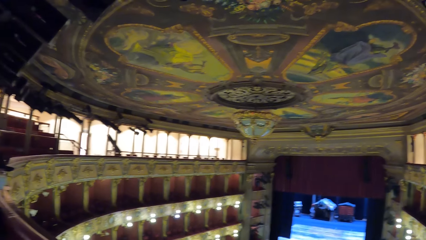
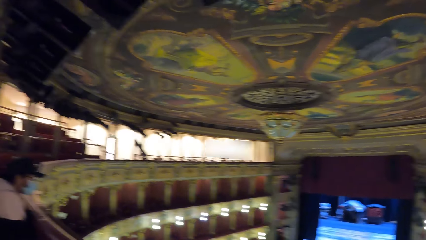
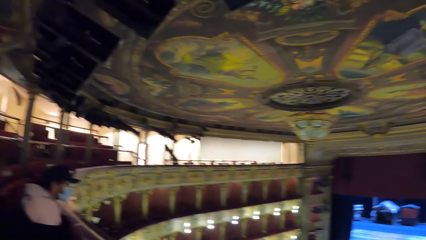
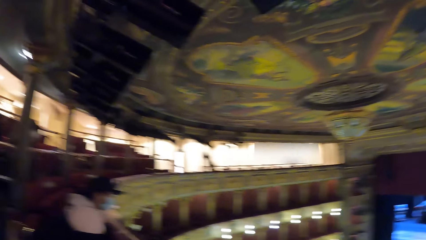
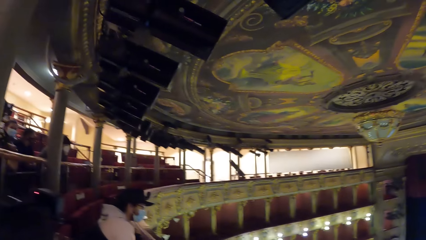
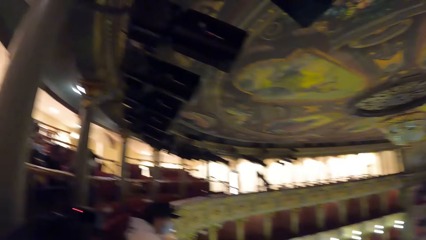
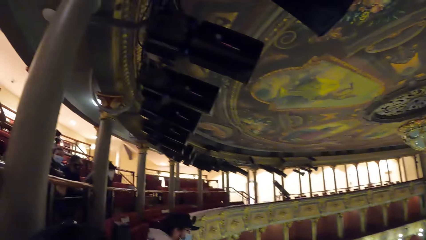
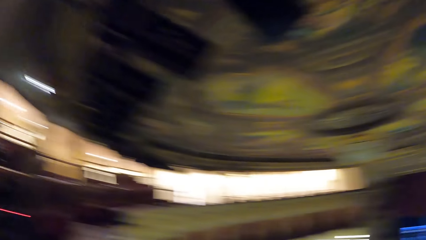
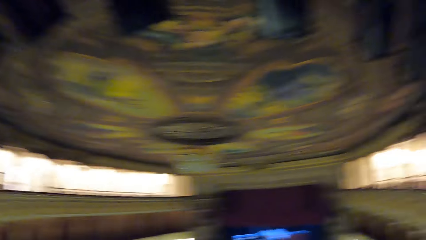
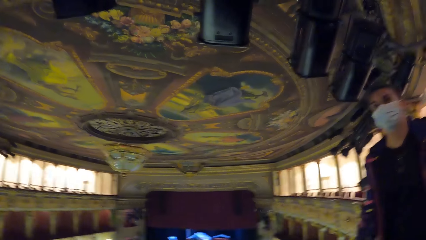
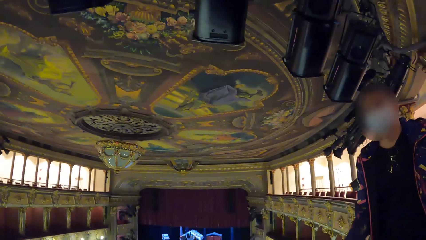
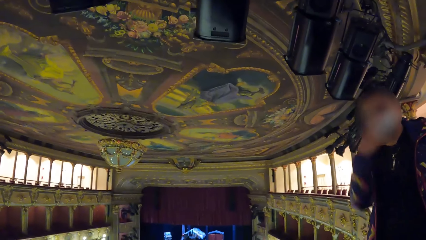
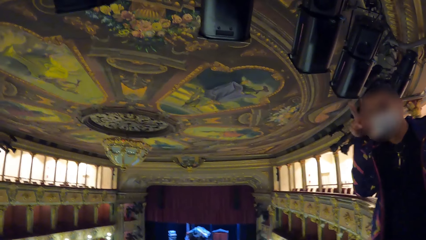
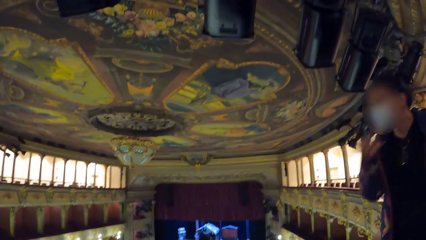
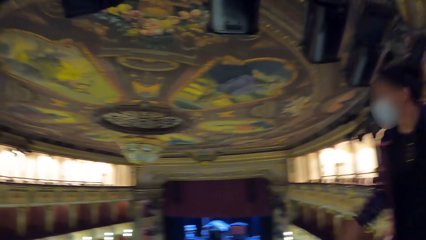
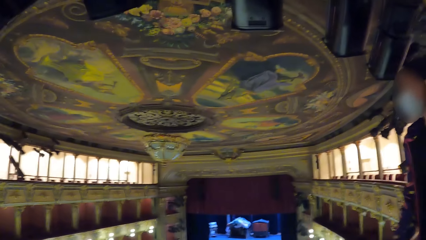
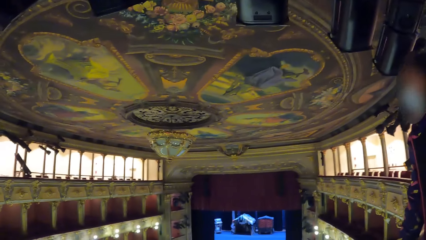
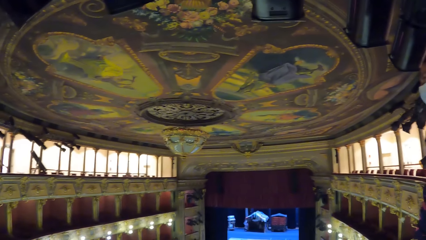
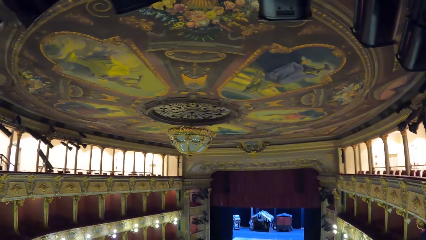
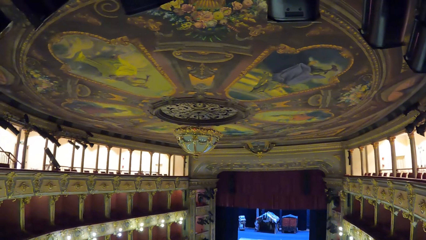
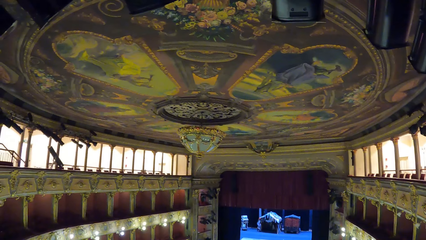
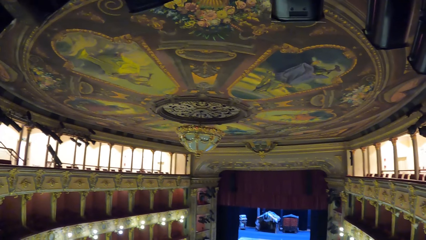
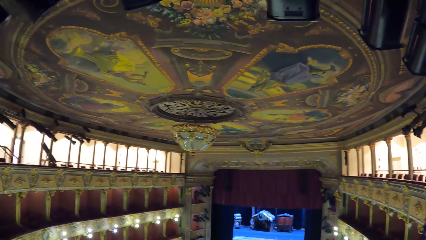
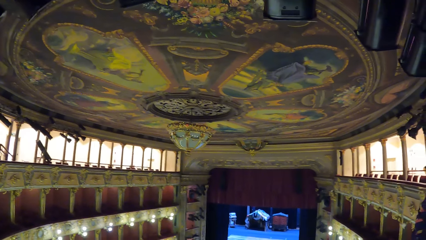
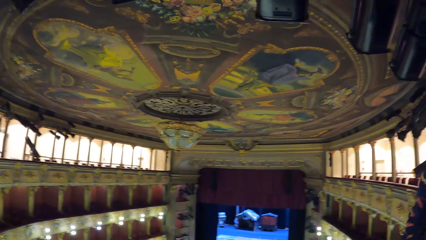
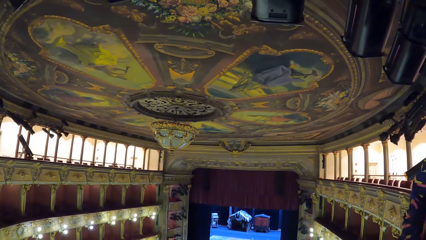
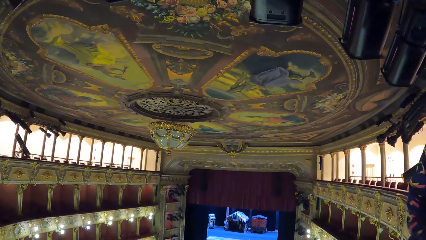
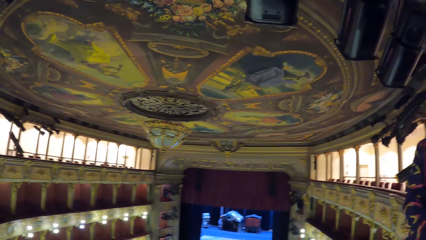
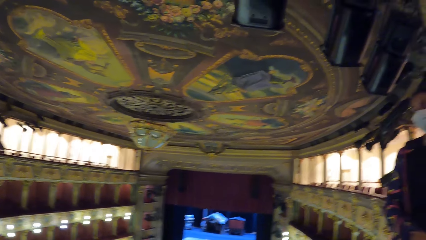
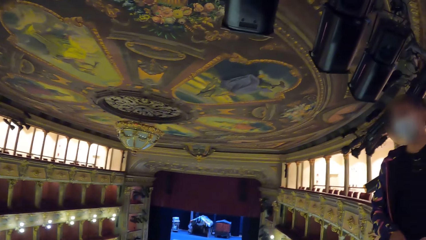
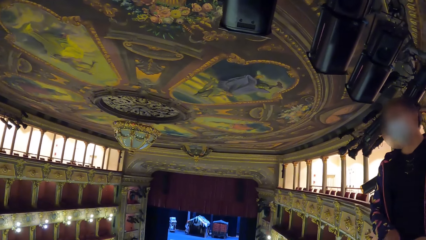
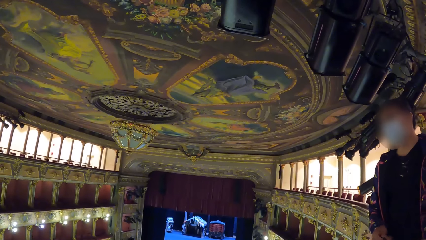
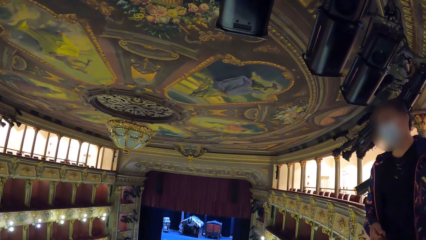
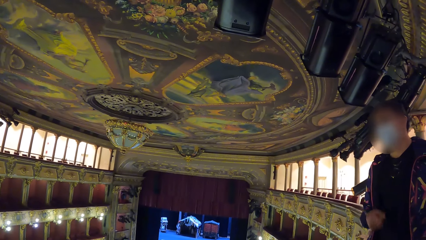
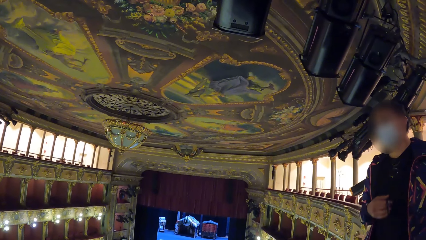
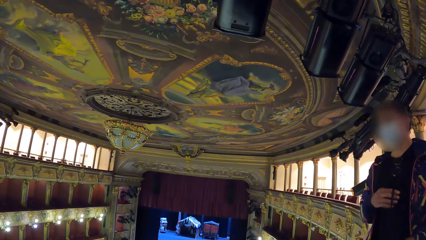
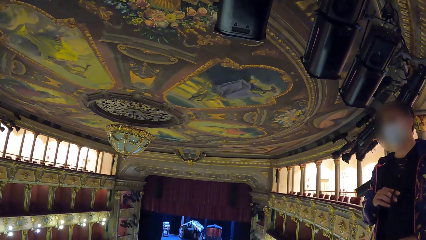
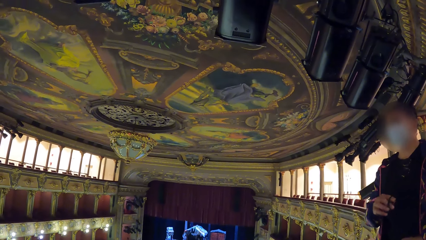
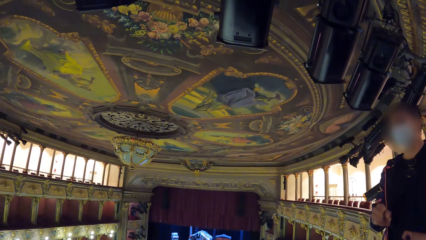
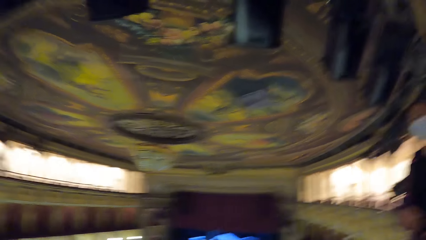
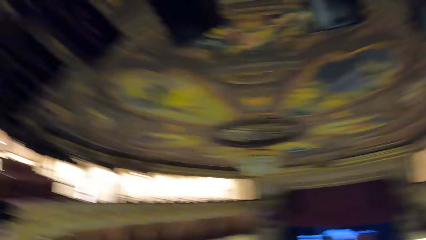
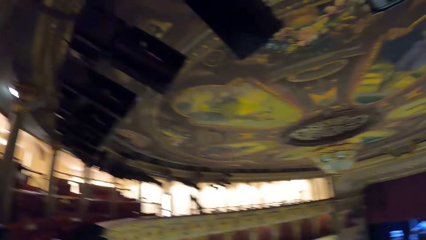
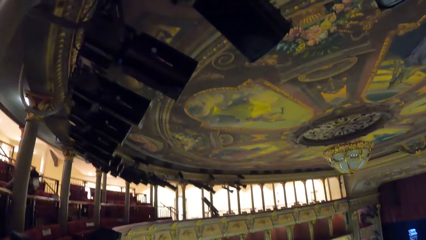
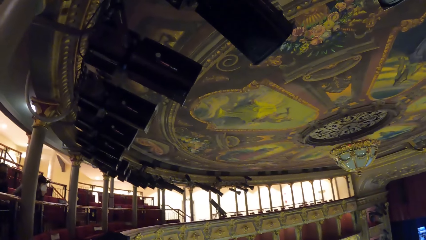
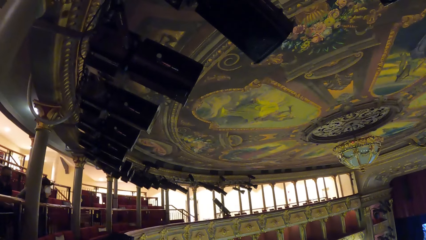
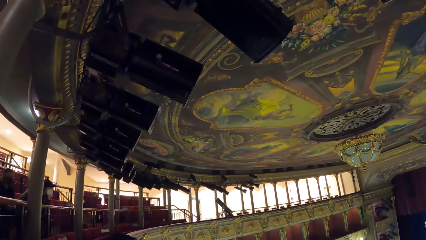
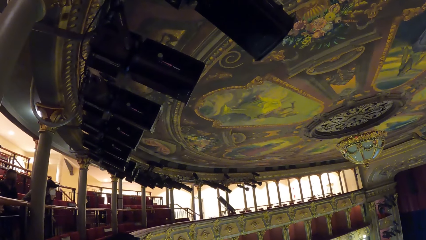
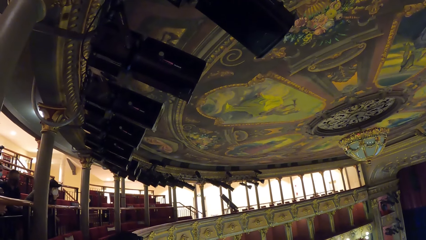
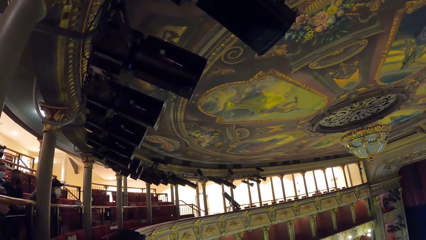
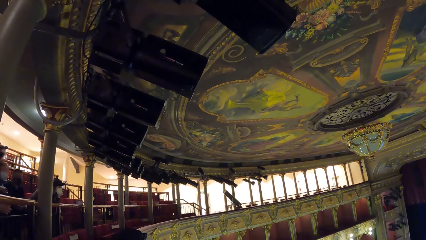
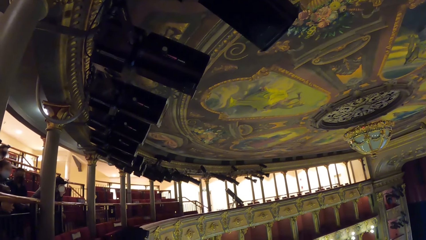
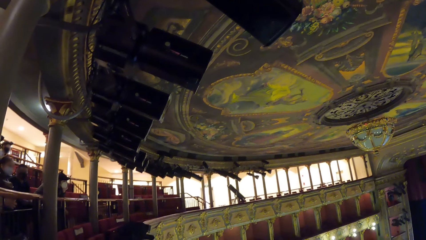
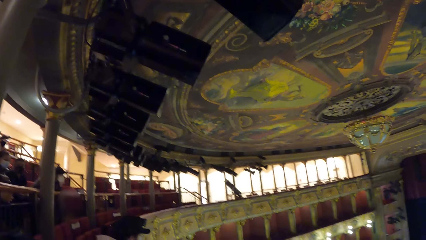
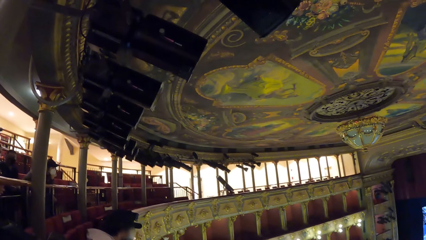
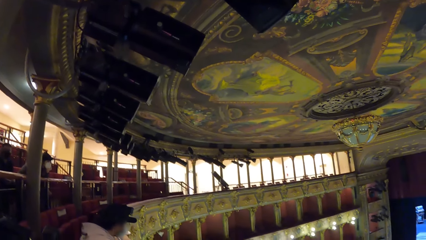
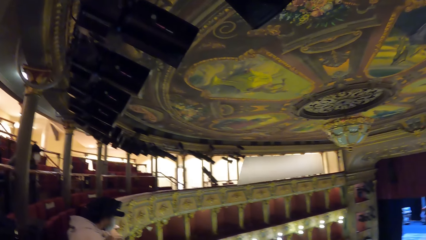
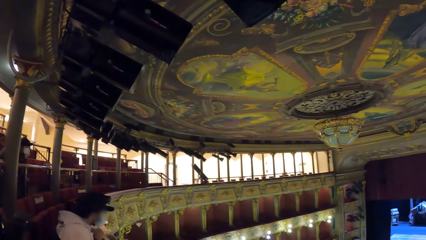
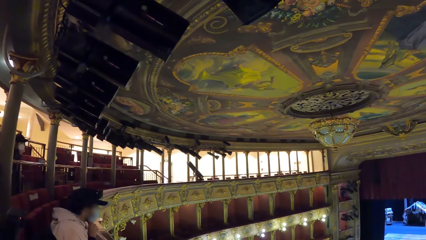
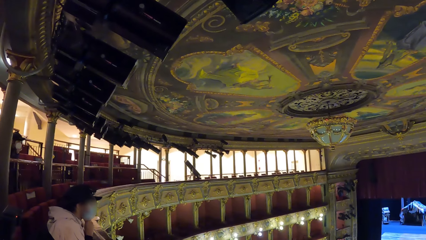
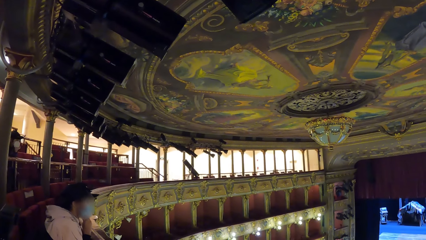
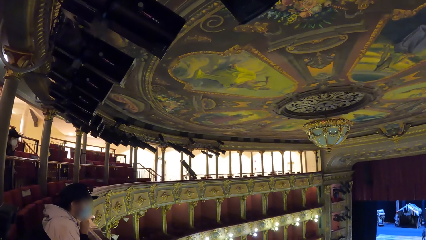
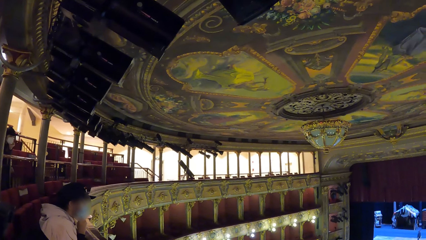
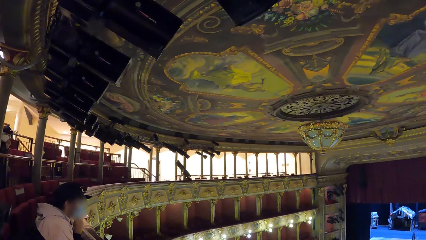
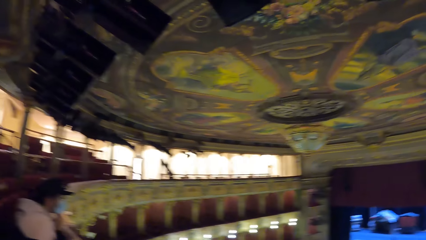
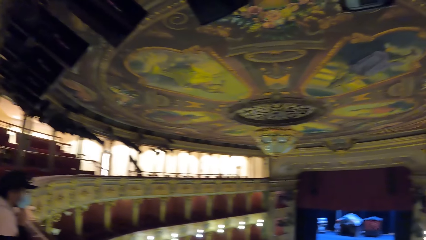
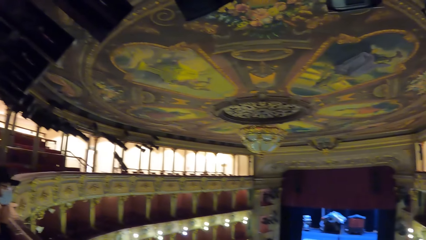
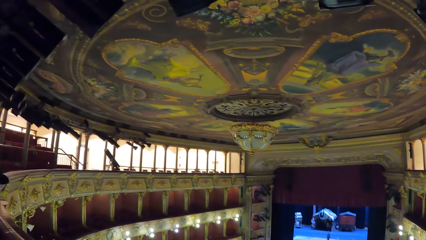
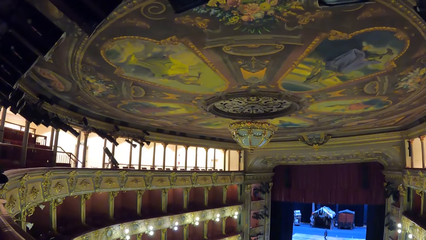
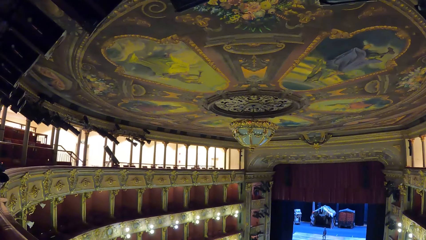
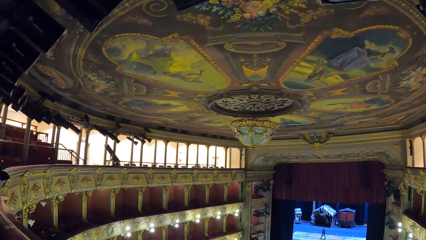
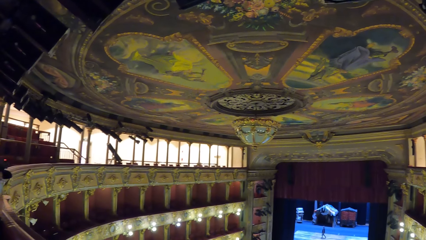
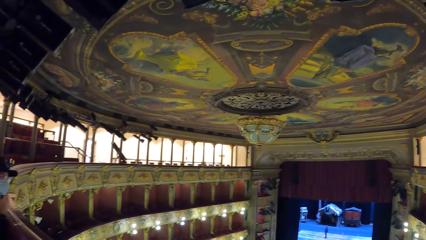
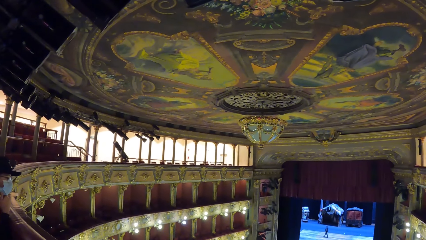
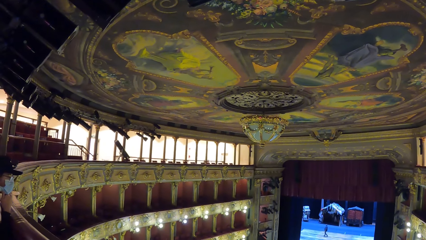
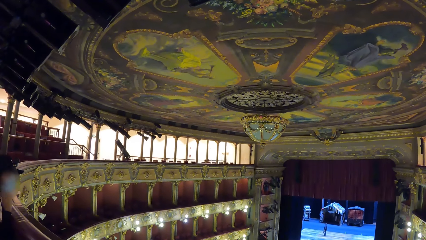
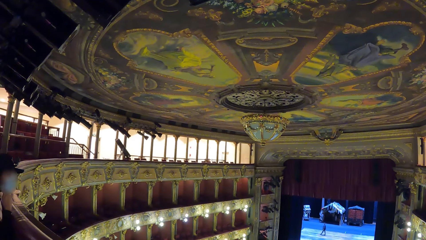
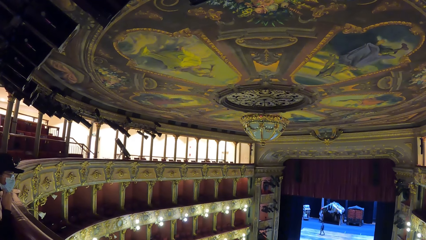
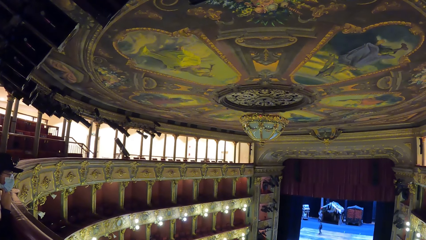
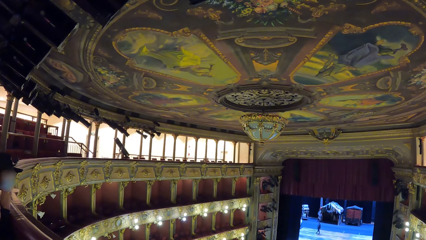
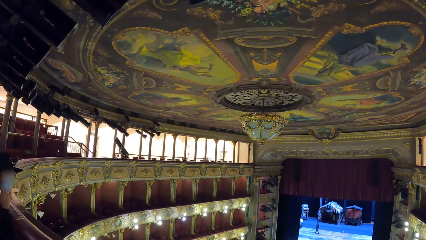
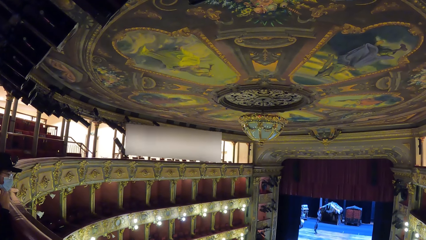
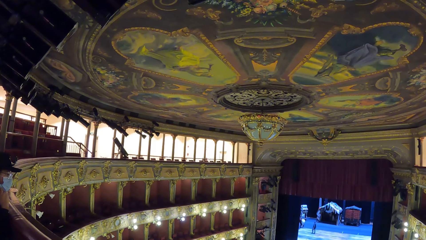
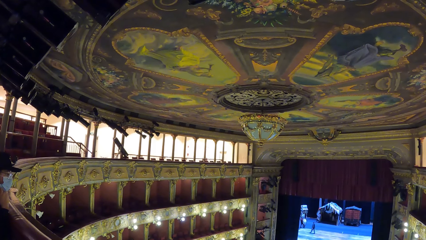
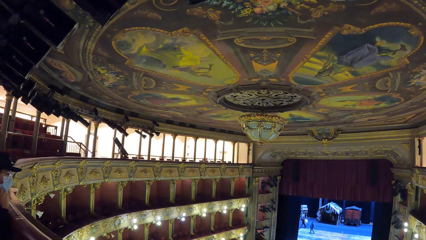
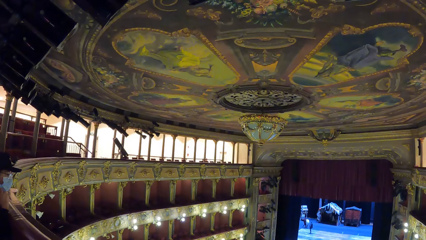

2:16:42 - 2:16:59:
A man talks to the camera wearer. The camera wearer moves around the room. The man talks to the camera wearer. The camera wearer moves around the room. A person speaks to the audience. Another man looks around the room.
